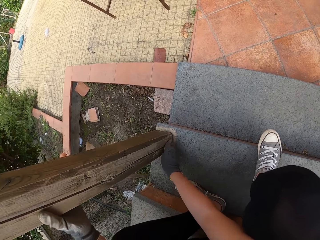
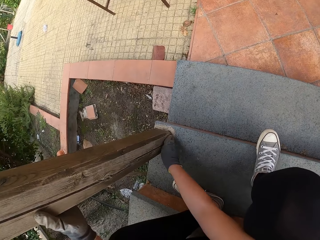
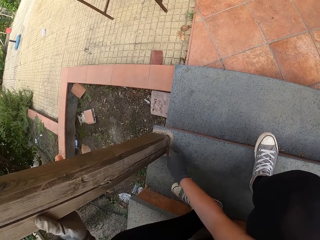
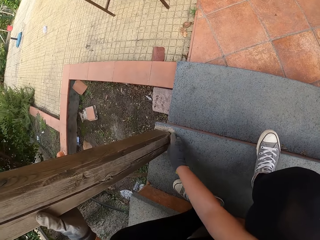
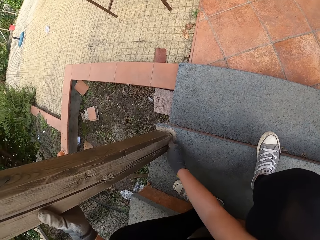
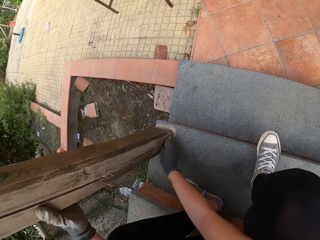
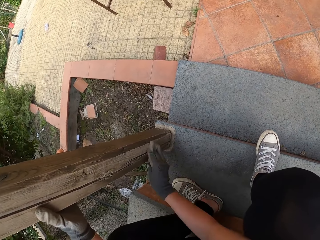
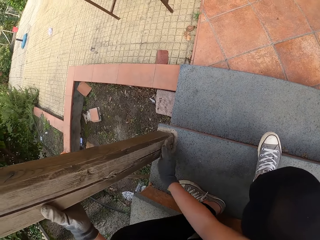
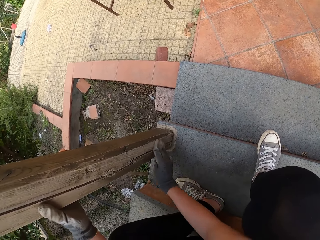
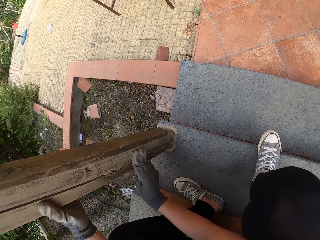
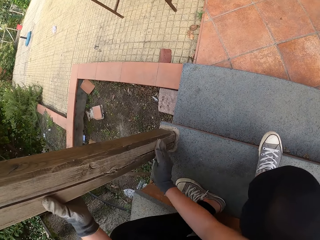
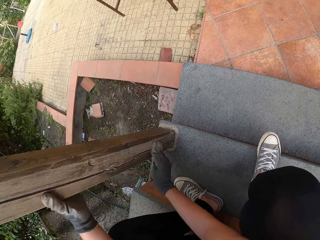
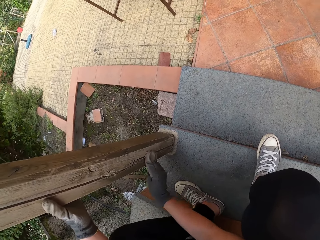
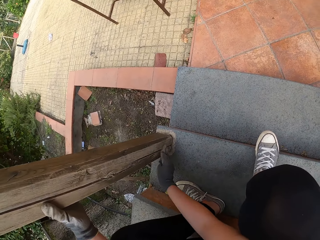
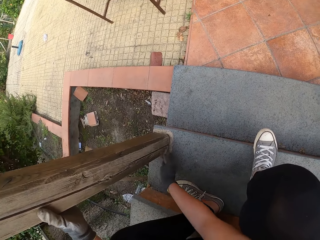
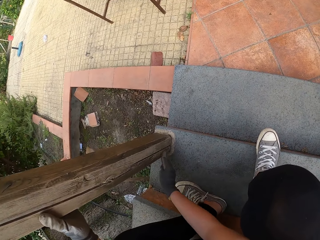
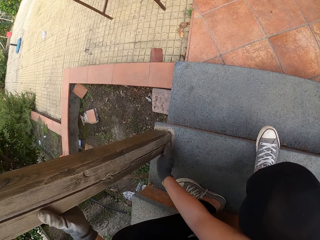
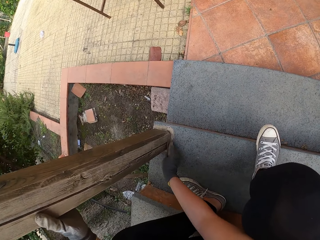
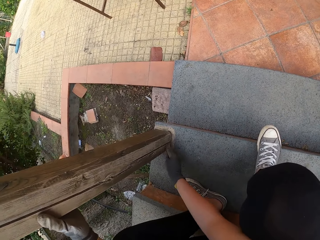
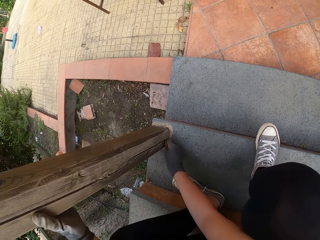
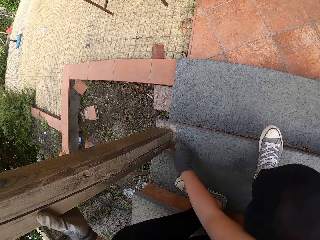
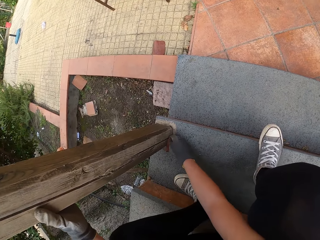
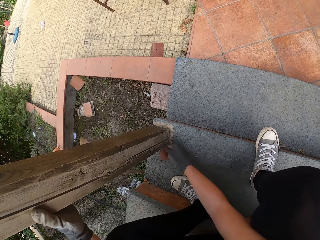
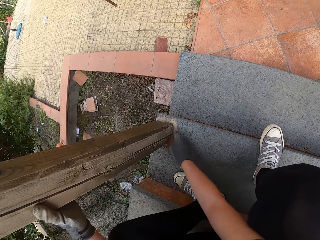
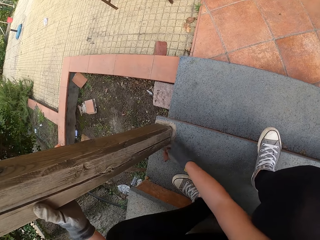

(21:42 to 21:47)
The camera wearer holds the wooden rail.

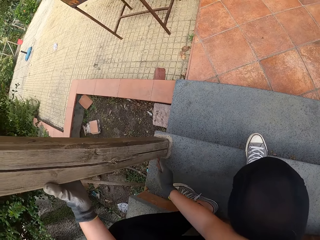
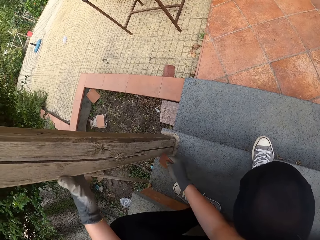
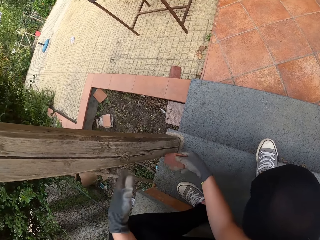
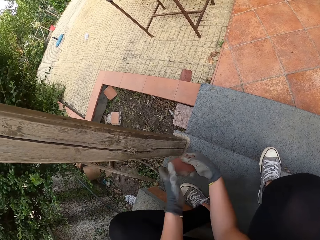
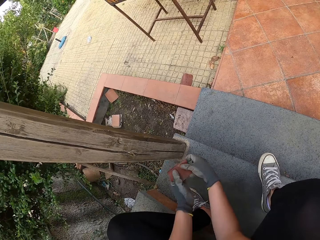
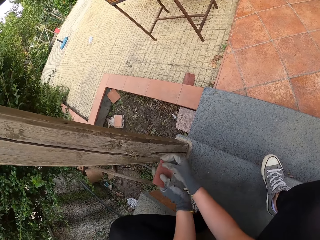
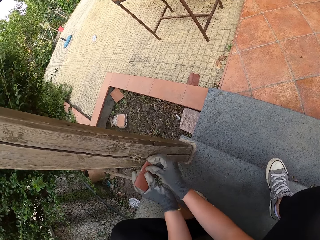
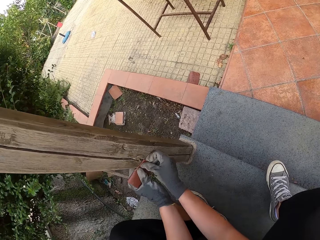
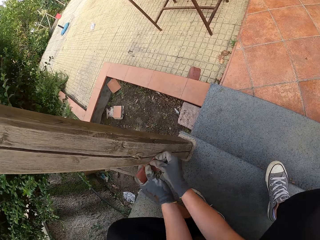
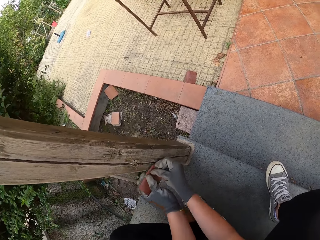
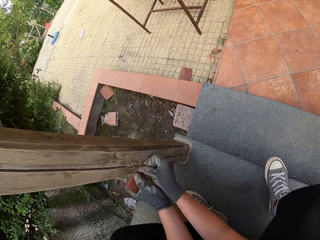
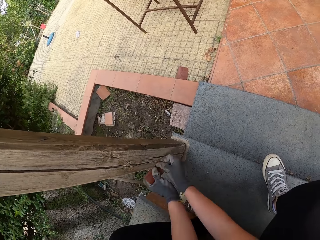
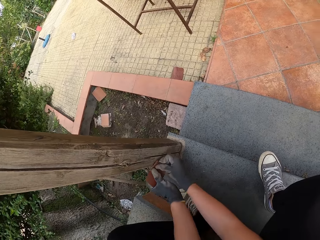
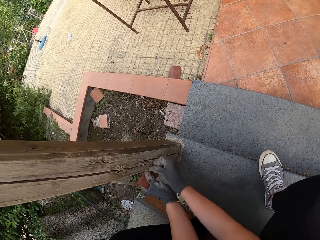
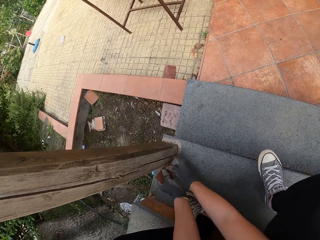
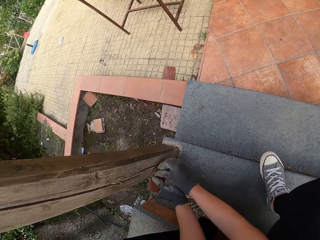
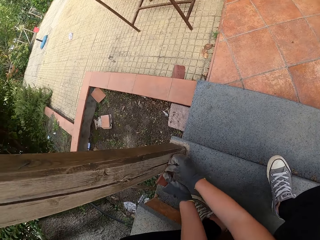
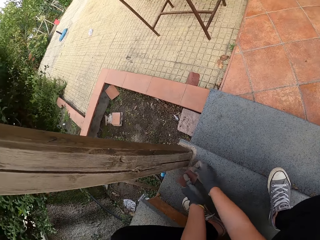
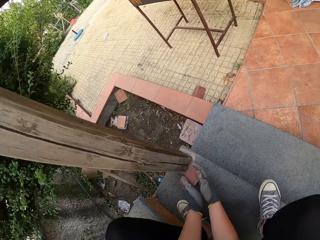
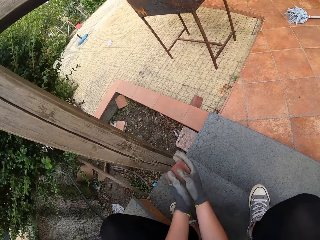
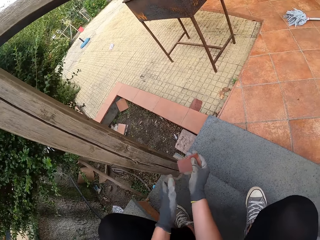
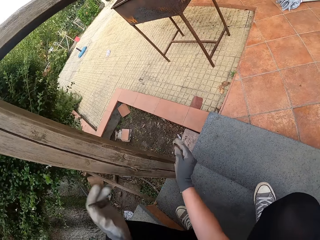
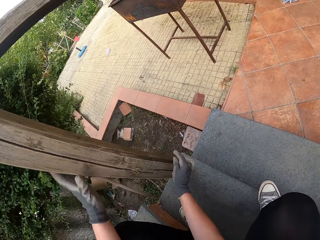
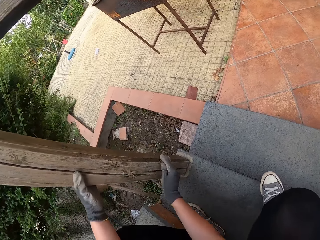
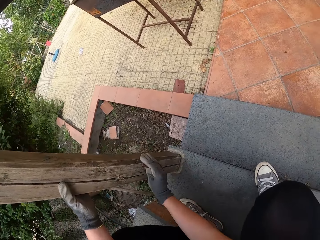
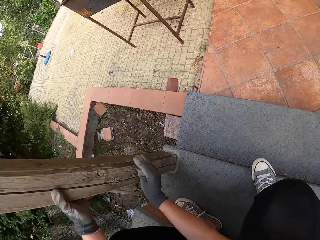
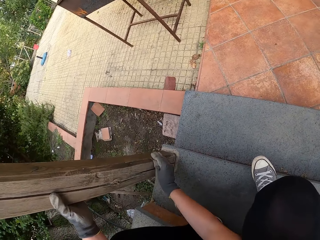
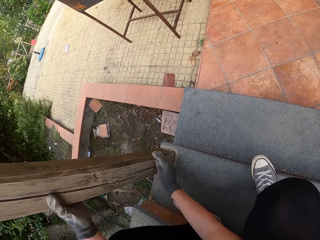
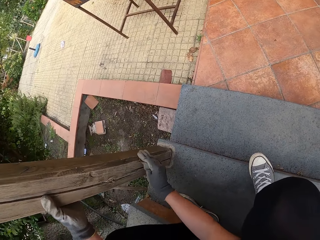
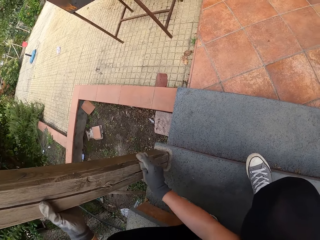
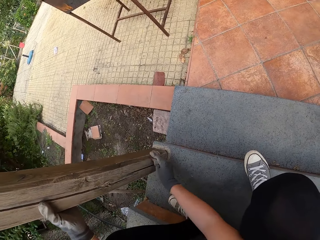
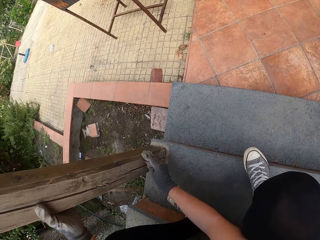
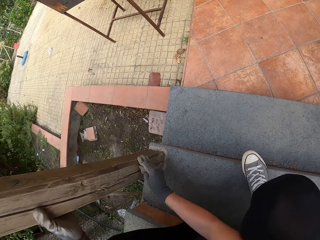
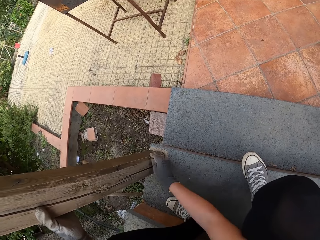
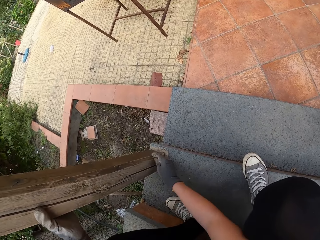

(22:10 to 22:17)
The camera wearer holds the sandpaper with both hands. They smoothen the wooden rail. They hold the sandpaper. They hold the wooden rail. They smoothen the wooden rail.

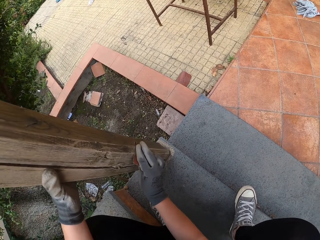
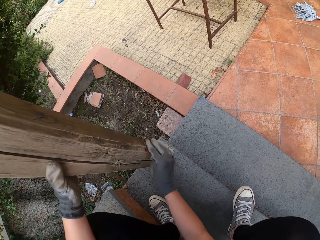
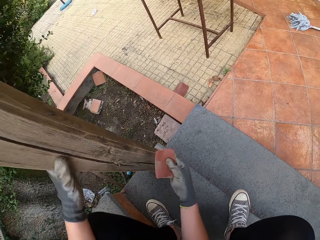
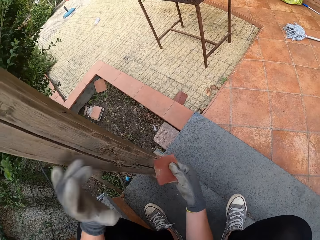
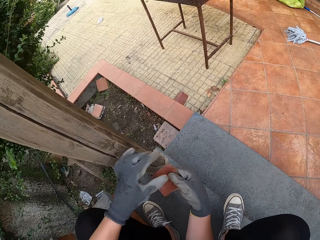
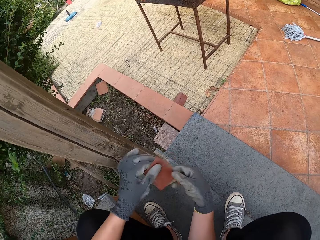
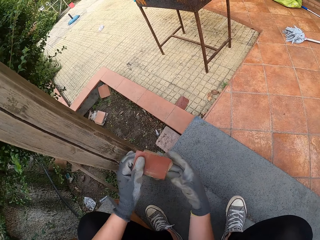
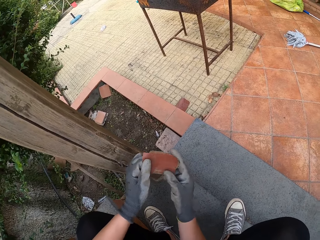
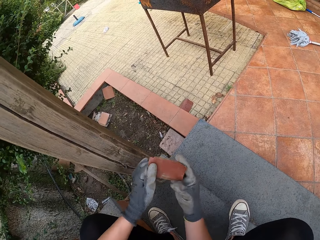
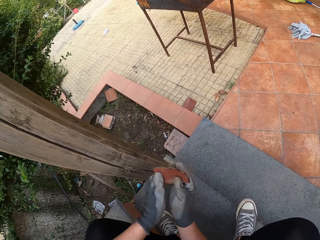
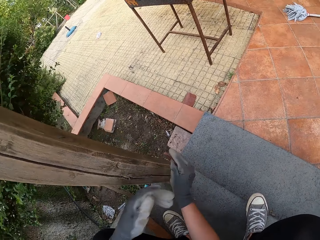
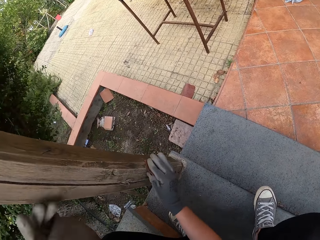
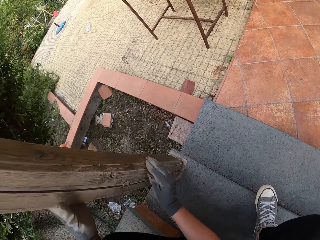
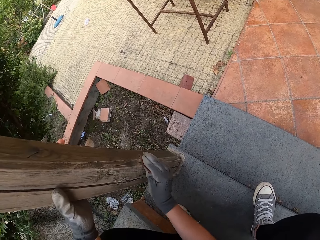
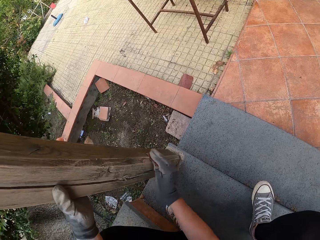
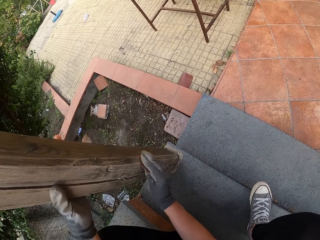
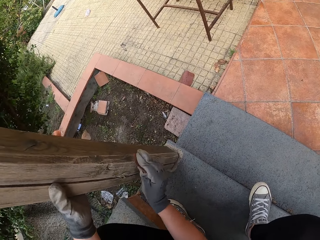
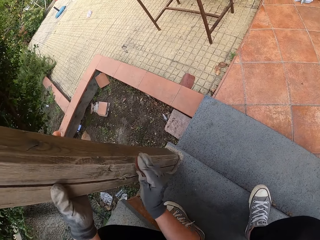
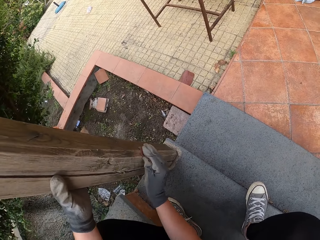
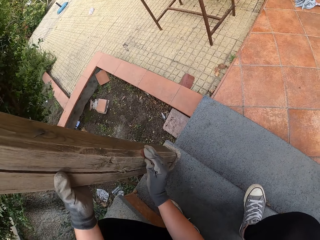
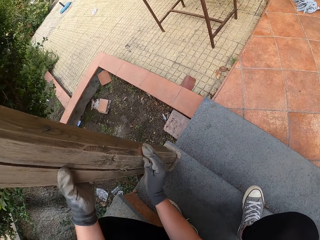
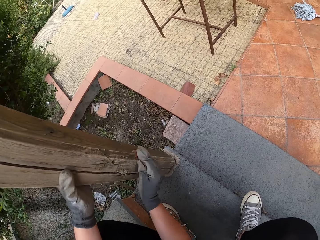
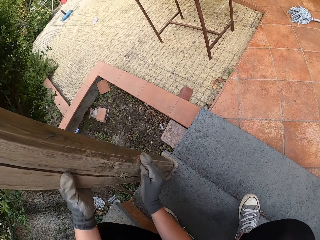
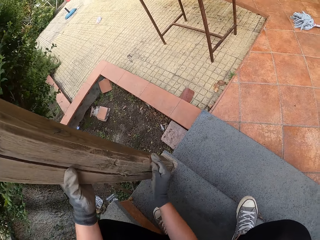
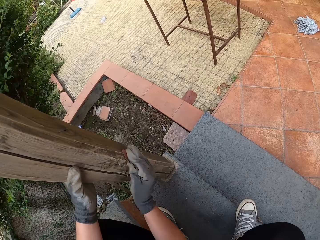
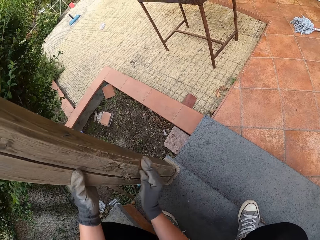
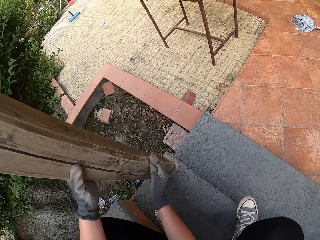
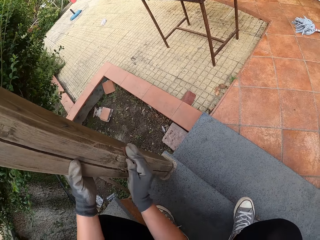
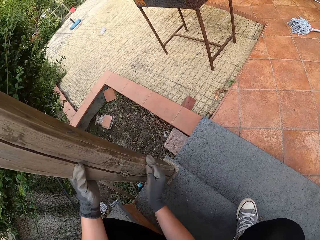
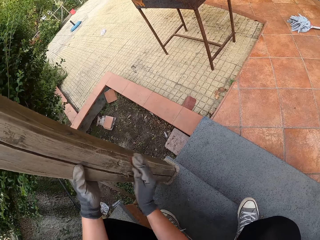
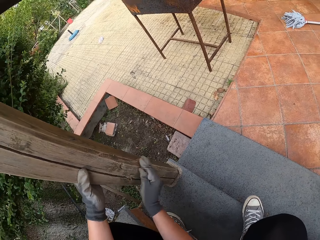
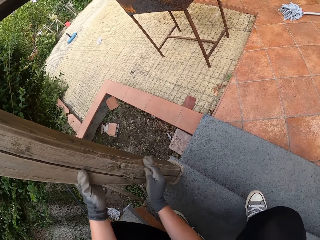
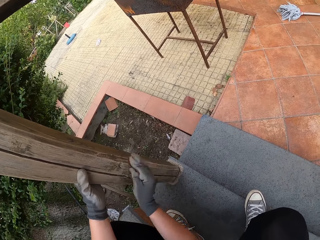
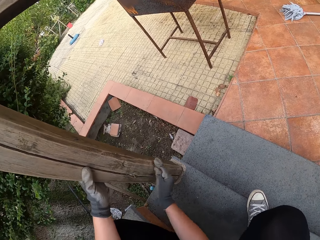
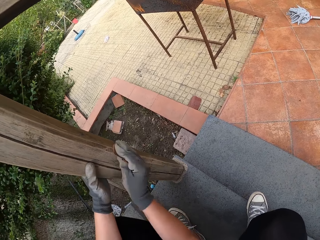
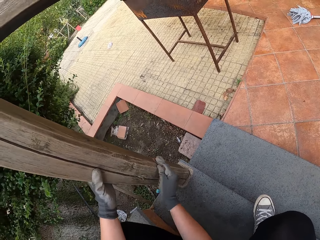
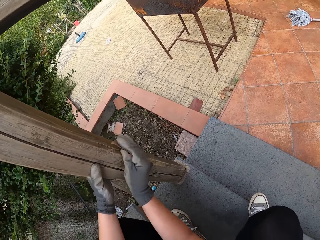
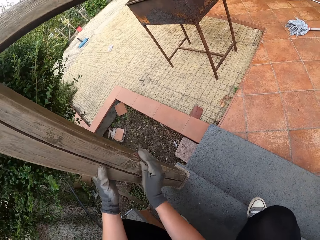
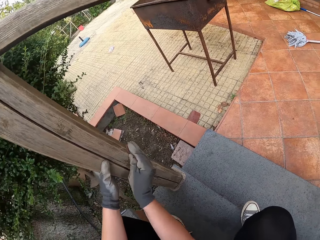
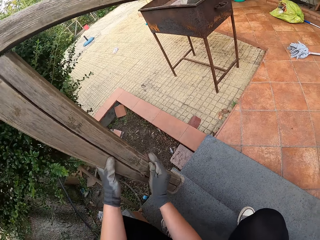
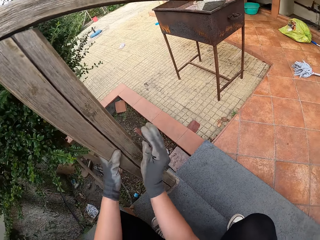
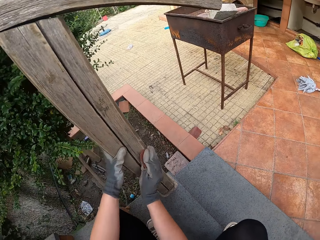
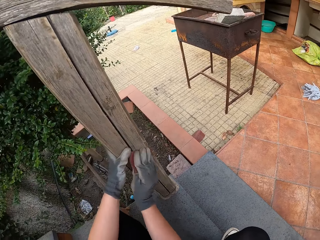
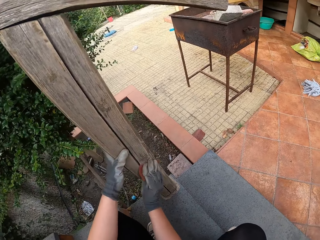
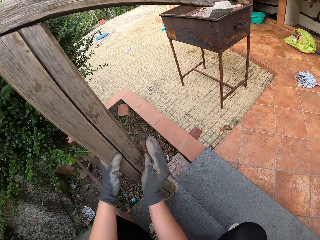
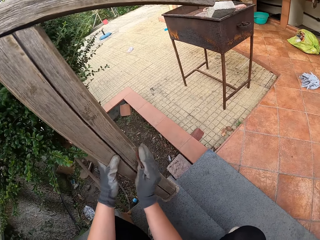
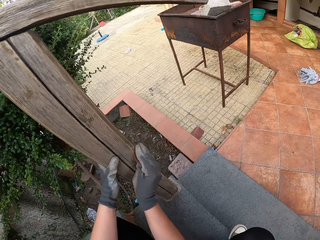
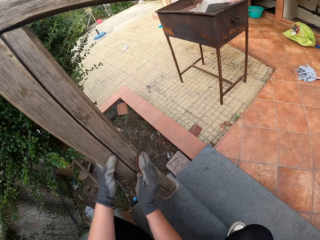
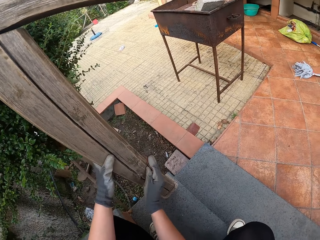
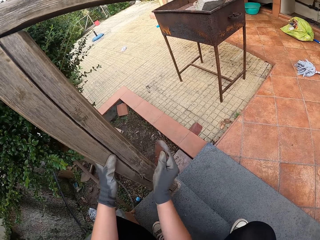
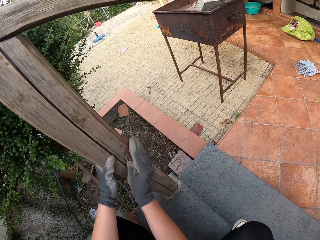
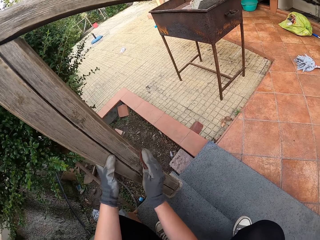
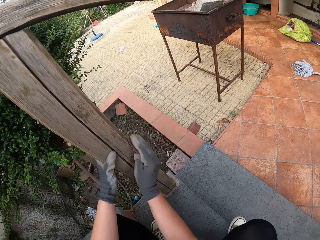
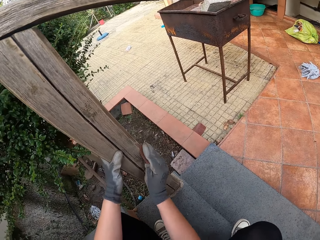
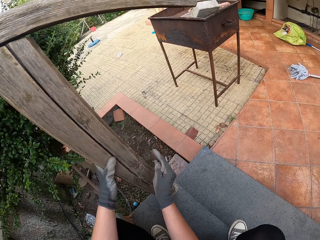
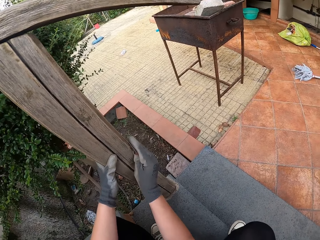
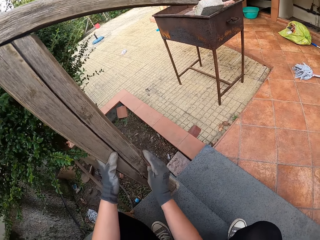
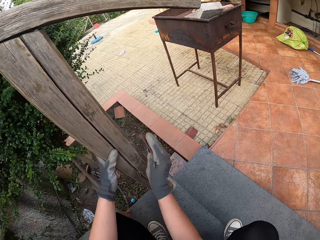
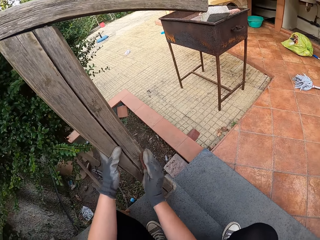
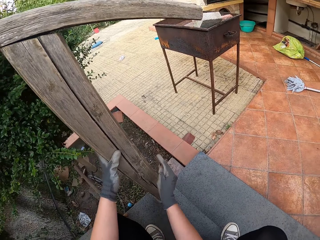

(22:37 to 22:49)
The camera wearer holds the sandpaper with the other hand. They hold the sandpaper. They hold the wooden rail. They smoothen the wooden rail.
